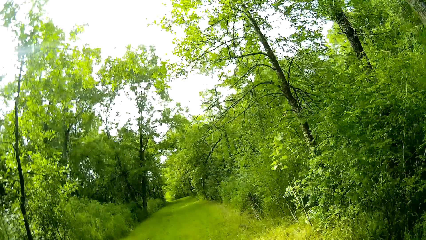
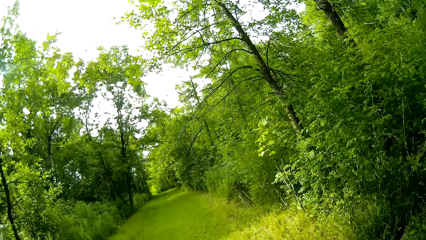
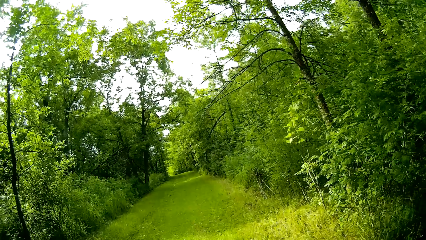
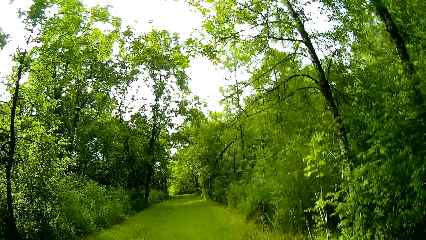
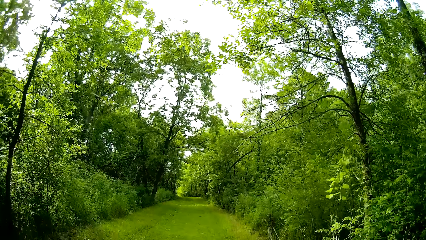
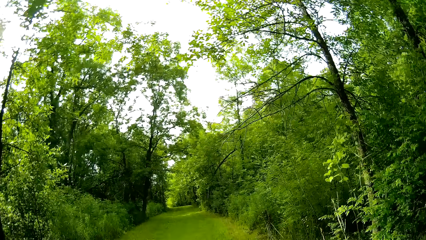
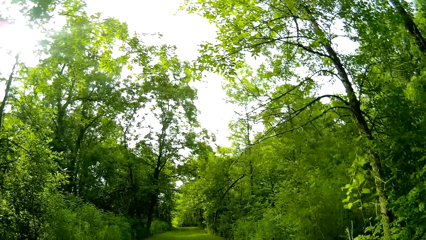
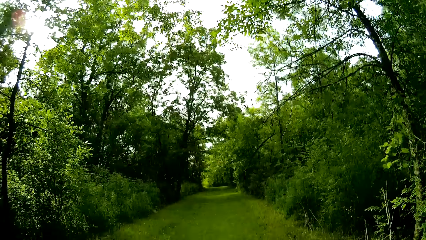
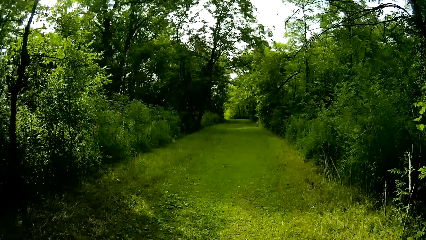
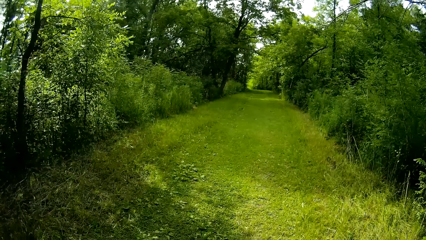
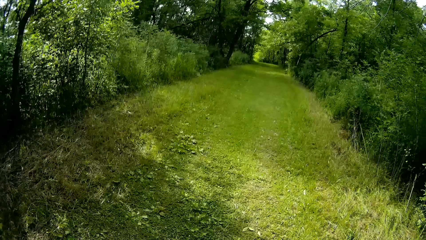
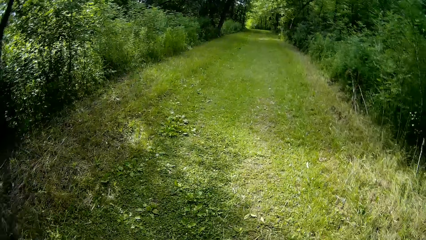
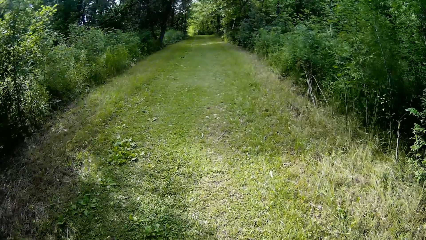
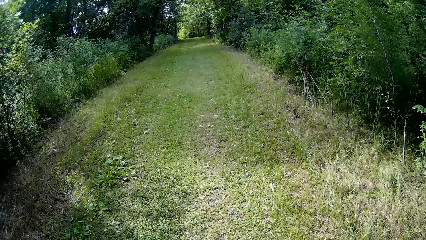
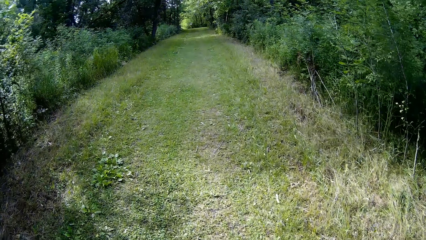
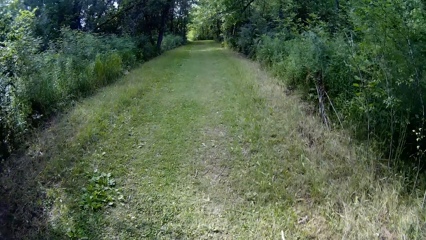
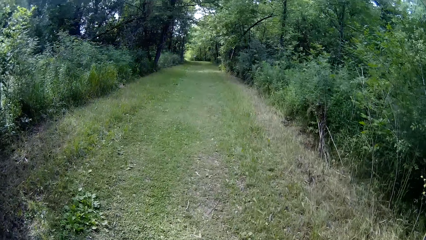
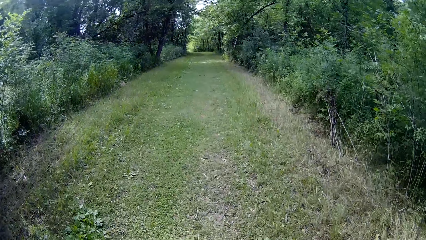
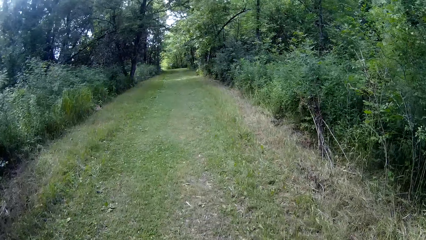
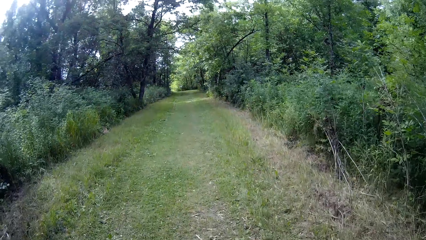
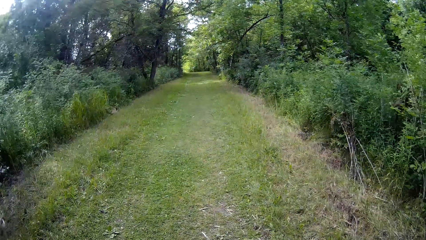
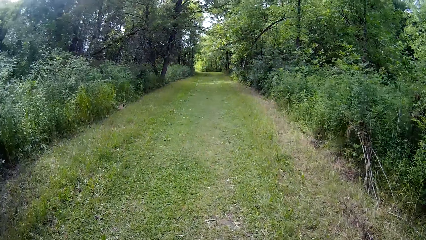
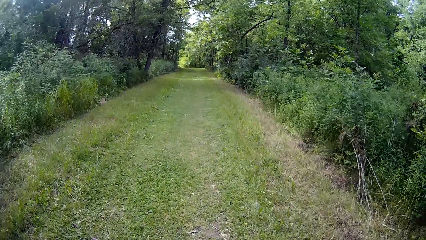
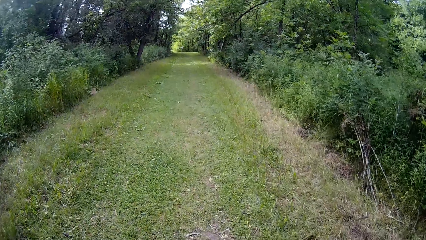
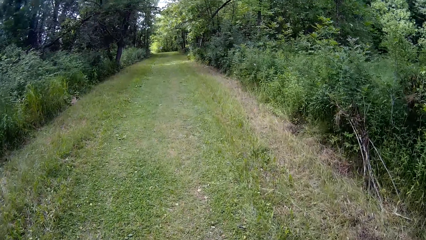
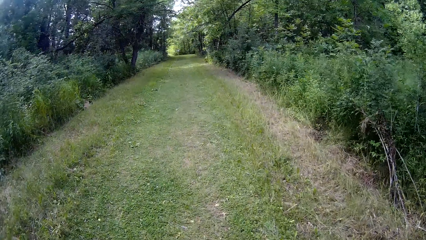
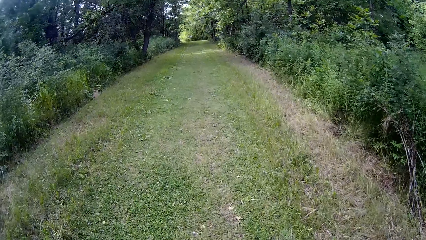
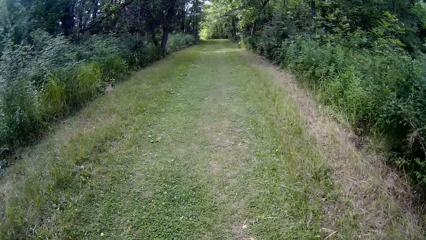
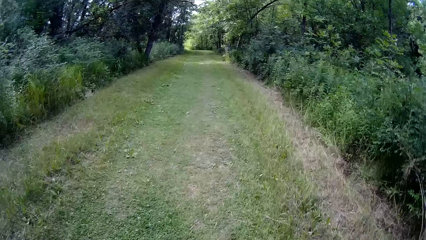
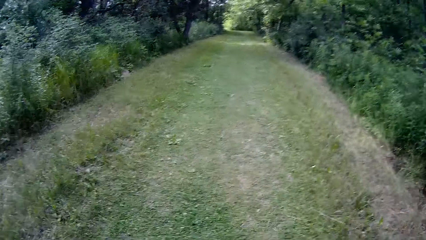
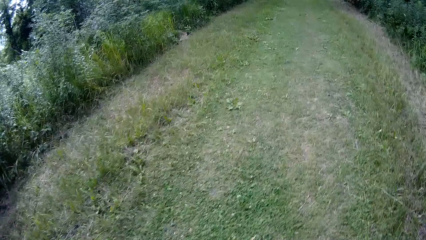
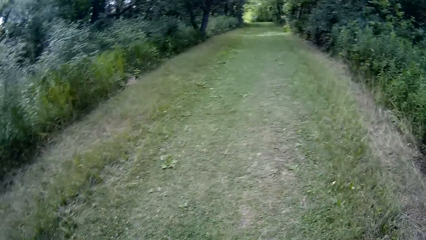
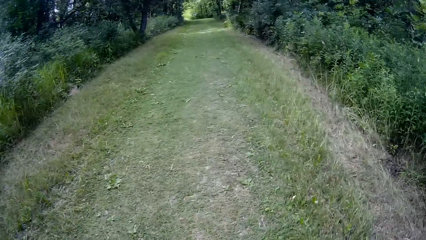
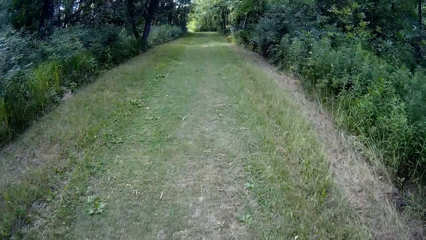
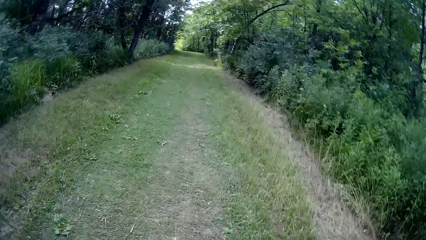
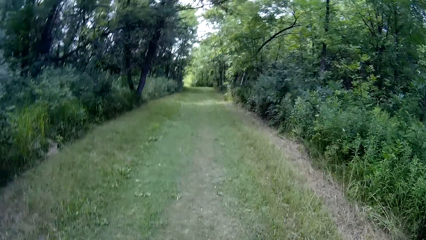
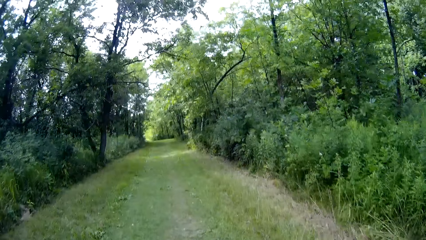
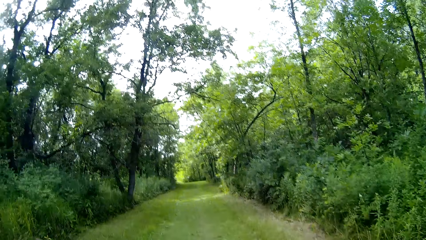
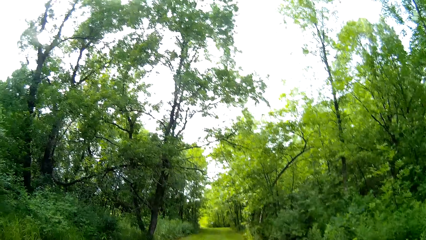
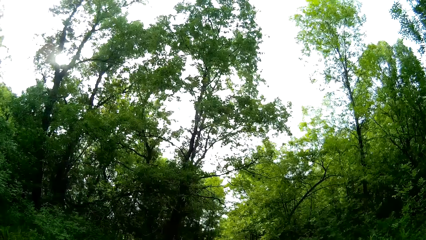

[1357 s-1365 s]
The camera wearer walks down the bush.

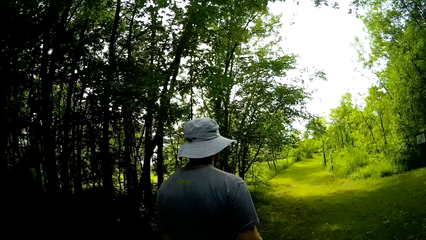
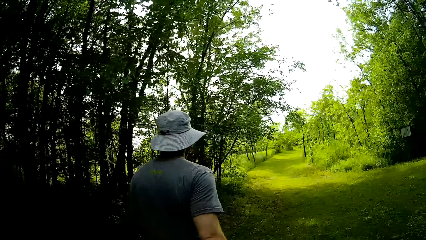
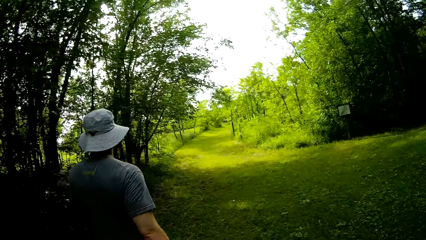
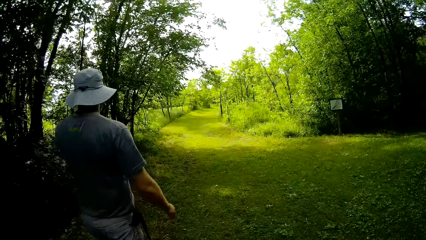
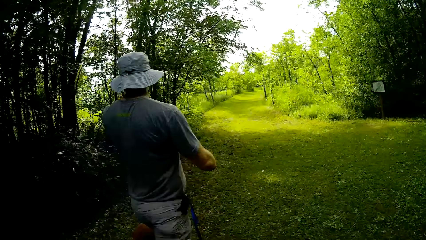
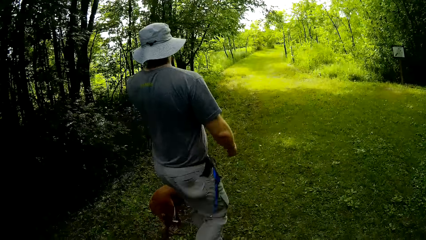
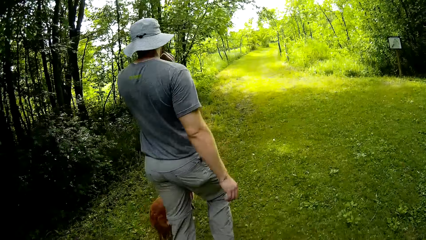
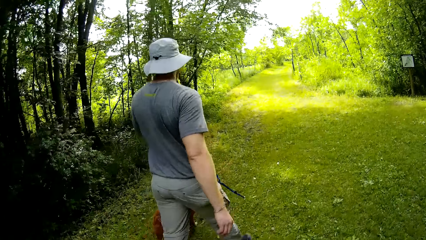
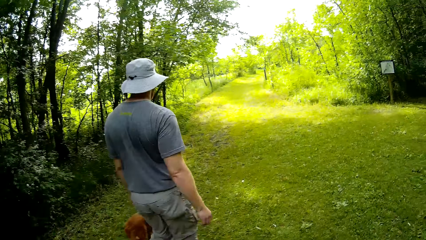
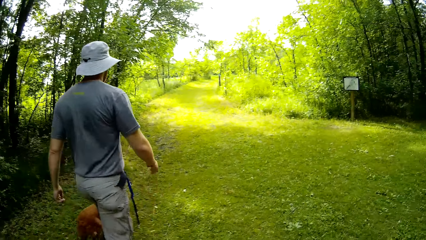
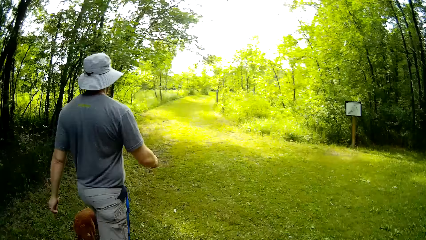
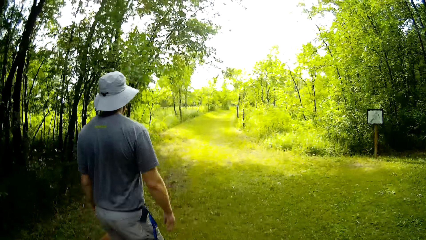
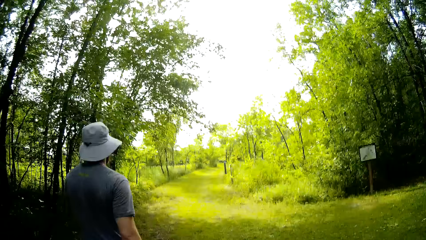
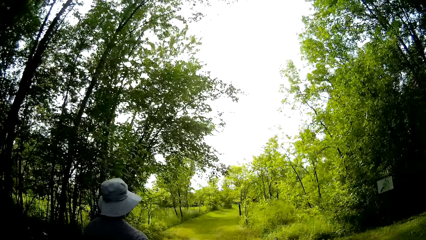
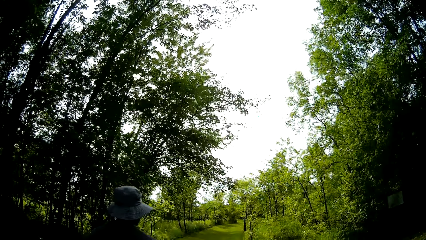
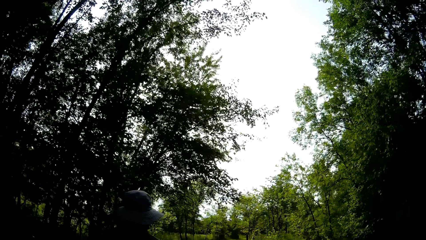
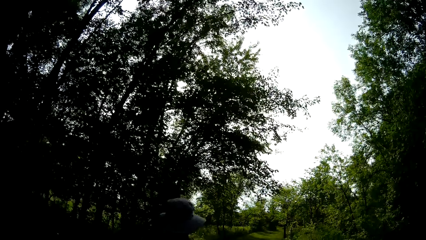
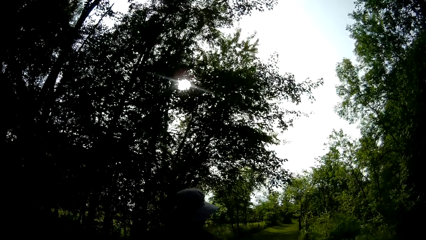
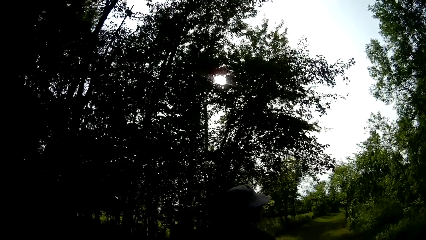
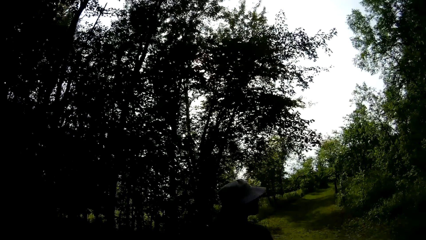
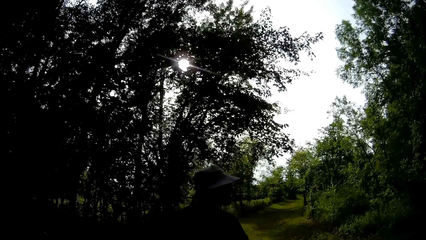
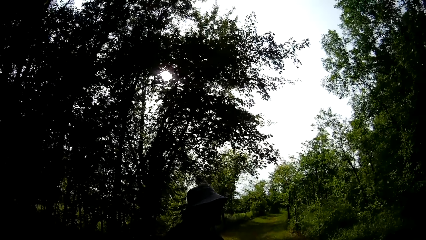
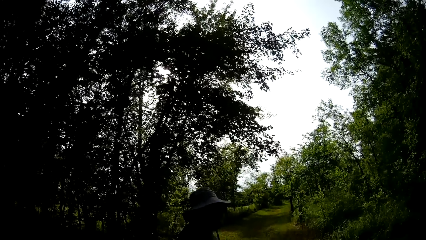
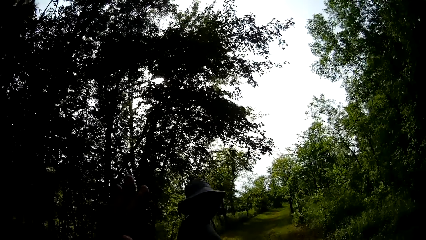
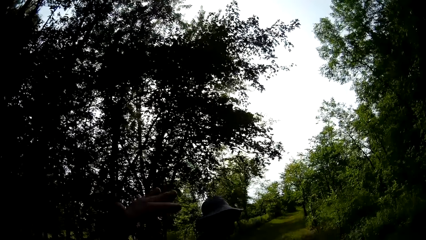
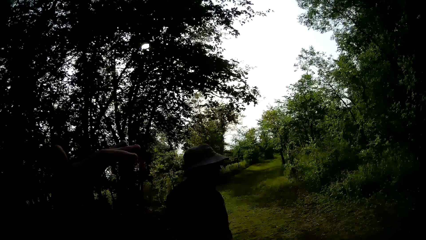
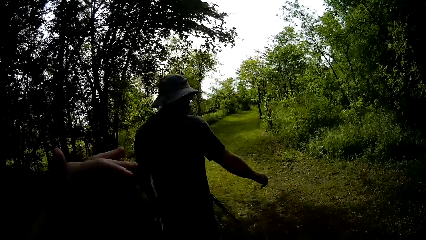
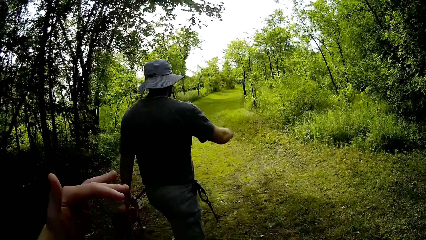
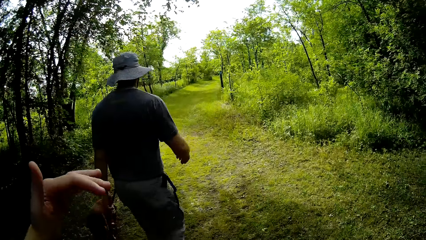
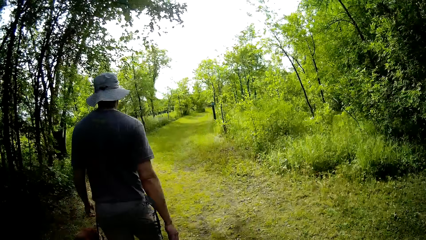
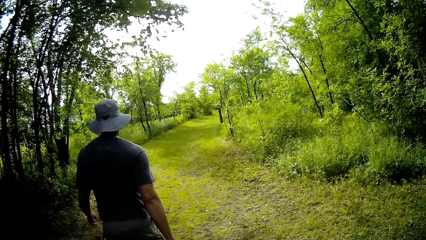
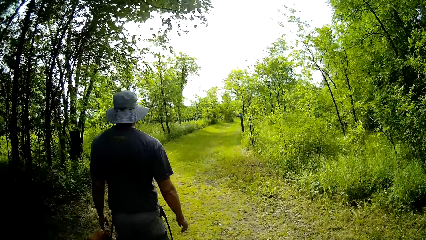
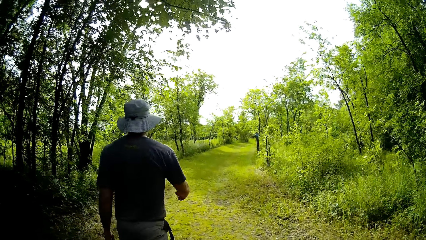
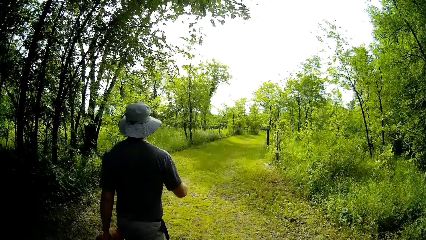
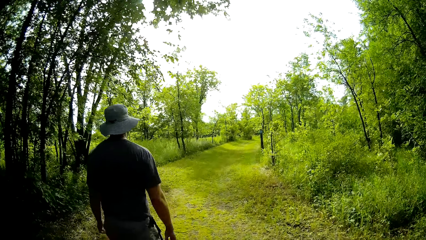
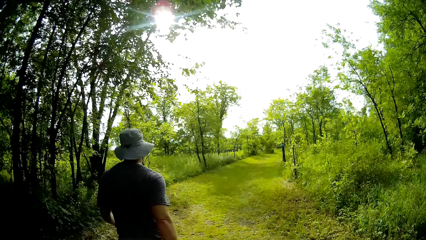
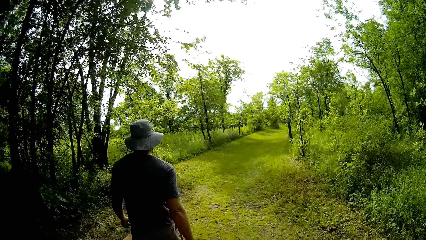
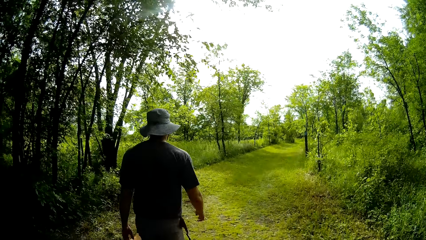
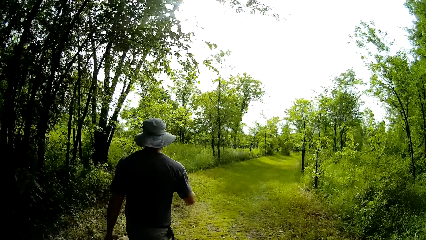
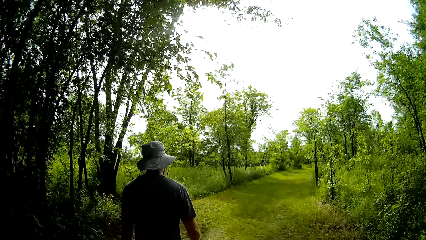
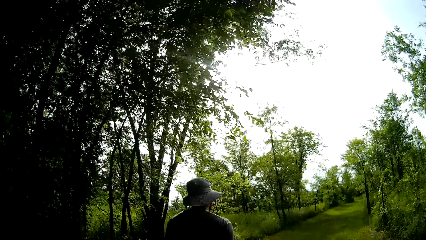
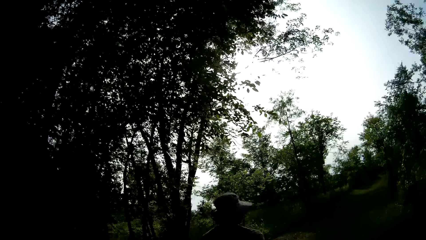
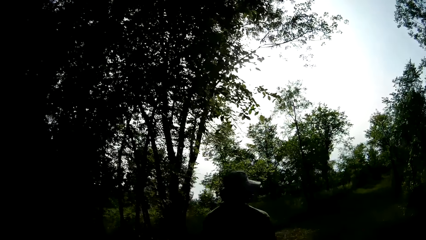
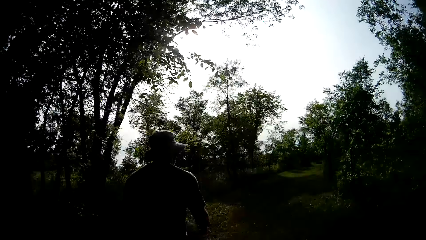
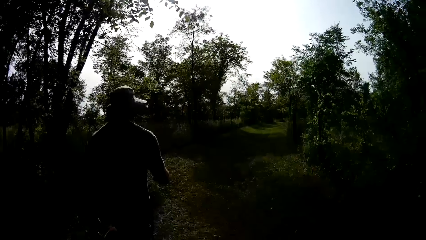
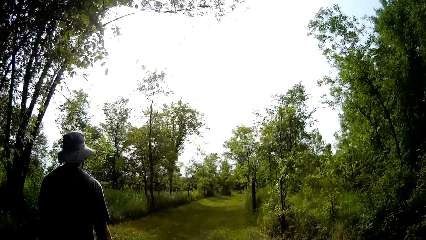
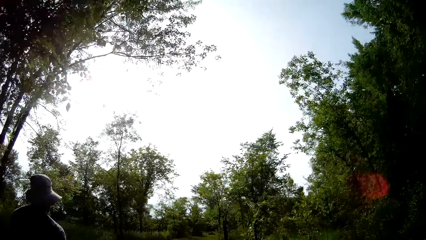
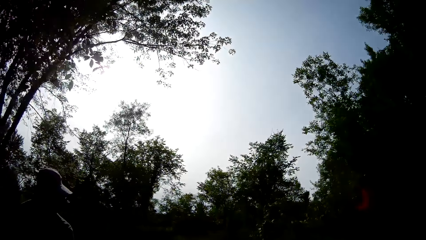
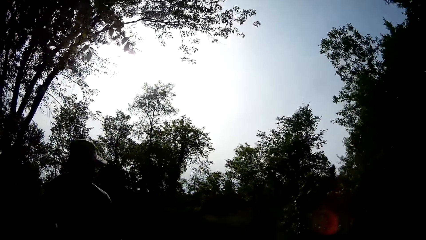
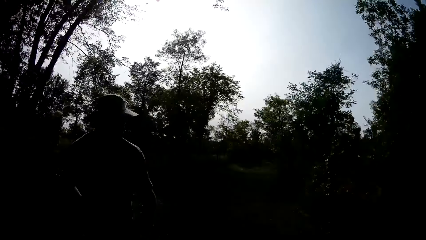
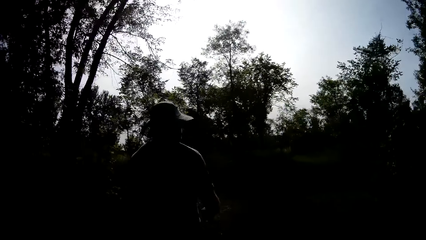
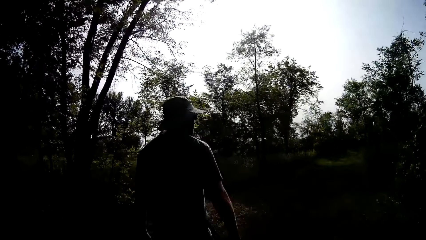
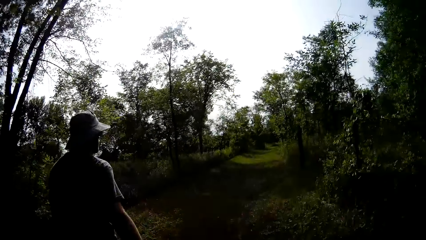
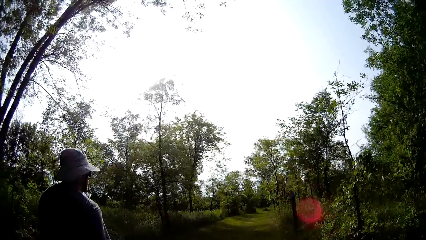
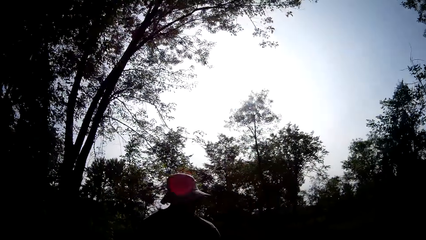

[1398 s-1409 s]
A man walks with a dog.
